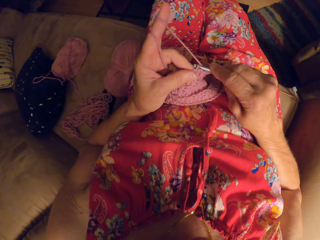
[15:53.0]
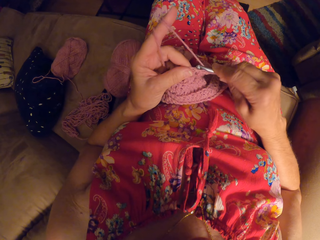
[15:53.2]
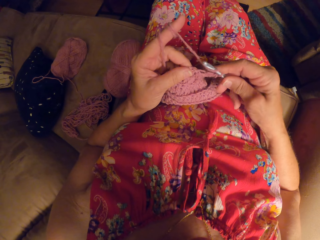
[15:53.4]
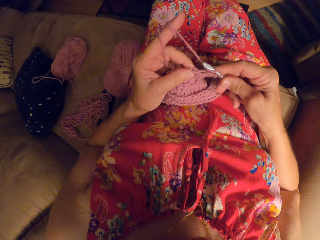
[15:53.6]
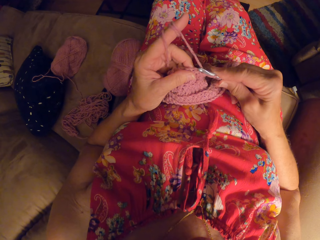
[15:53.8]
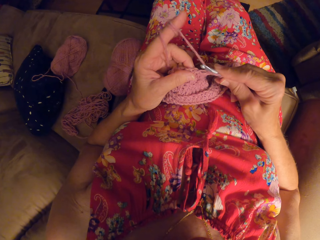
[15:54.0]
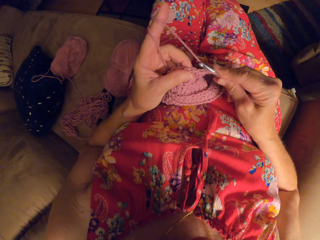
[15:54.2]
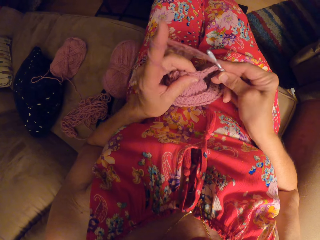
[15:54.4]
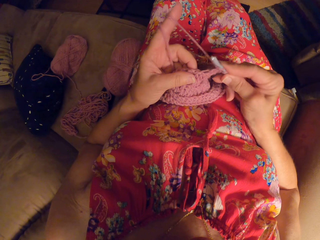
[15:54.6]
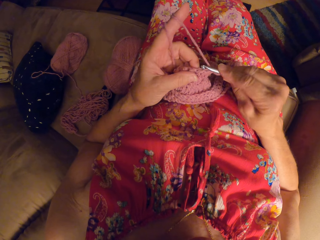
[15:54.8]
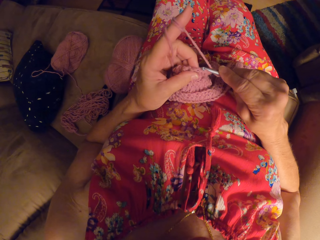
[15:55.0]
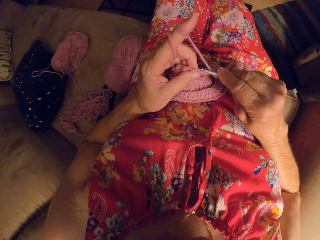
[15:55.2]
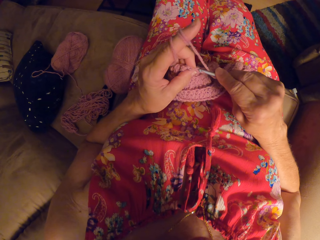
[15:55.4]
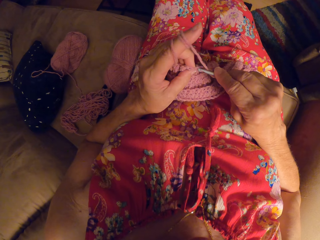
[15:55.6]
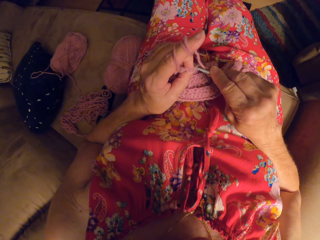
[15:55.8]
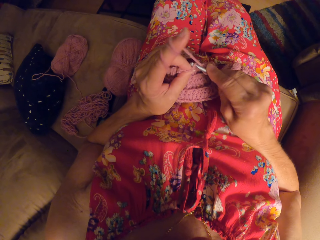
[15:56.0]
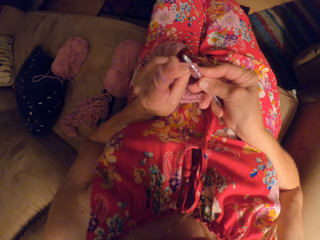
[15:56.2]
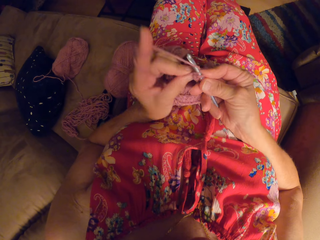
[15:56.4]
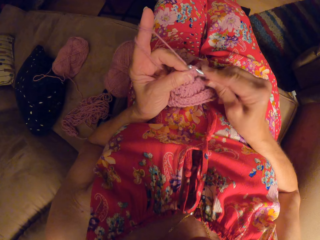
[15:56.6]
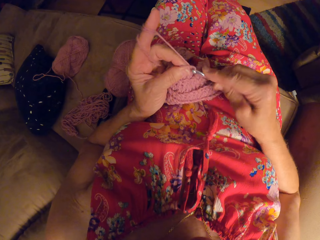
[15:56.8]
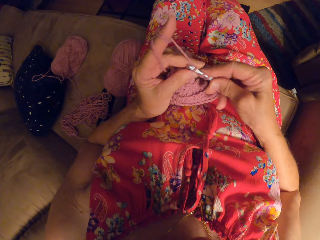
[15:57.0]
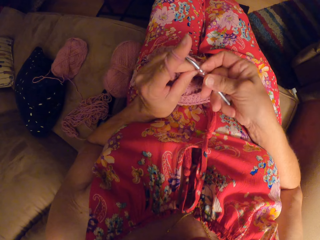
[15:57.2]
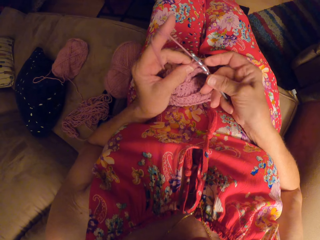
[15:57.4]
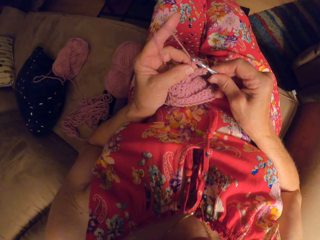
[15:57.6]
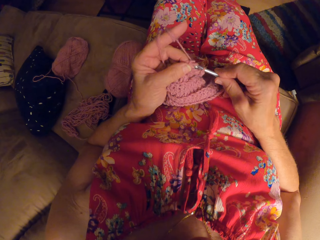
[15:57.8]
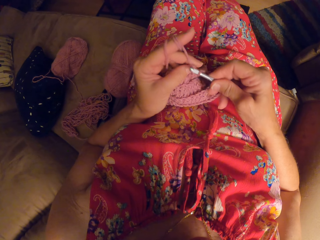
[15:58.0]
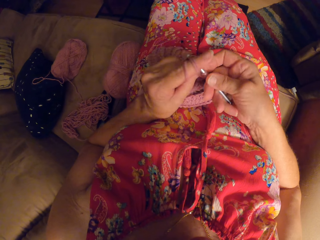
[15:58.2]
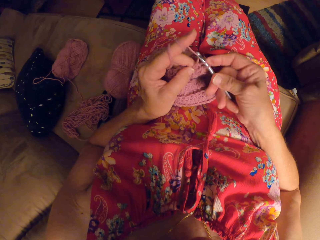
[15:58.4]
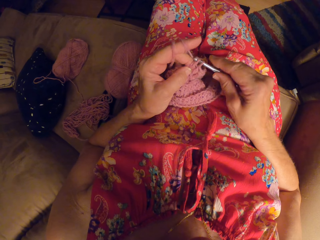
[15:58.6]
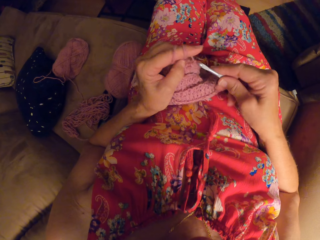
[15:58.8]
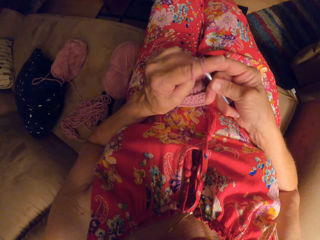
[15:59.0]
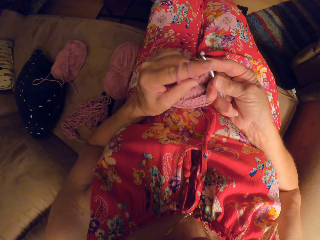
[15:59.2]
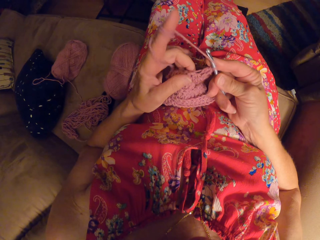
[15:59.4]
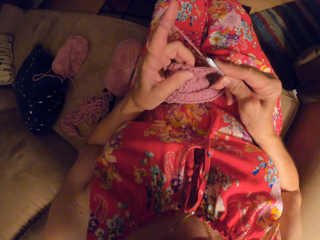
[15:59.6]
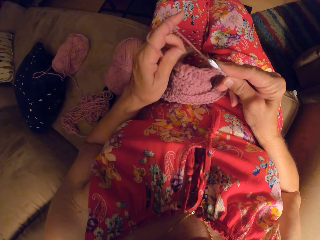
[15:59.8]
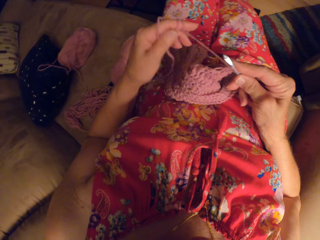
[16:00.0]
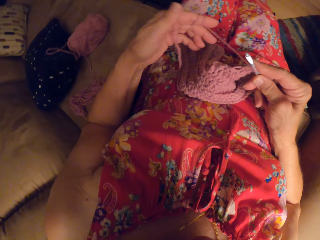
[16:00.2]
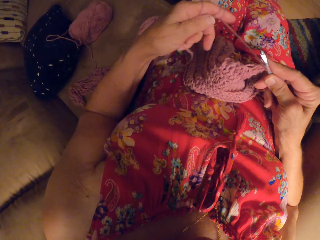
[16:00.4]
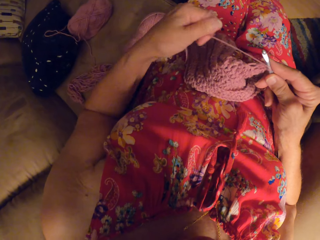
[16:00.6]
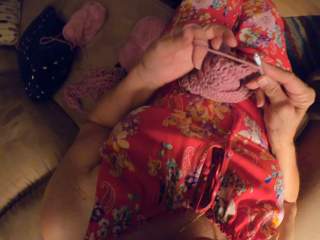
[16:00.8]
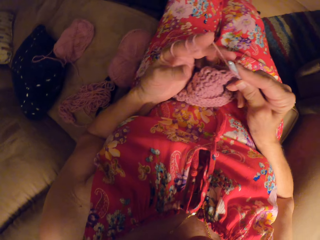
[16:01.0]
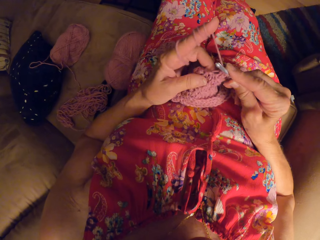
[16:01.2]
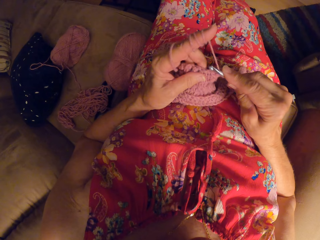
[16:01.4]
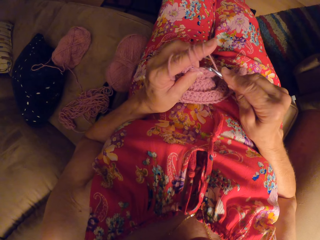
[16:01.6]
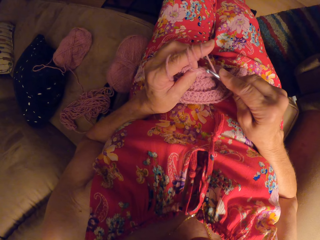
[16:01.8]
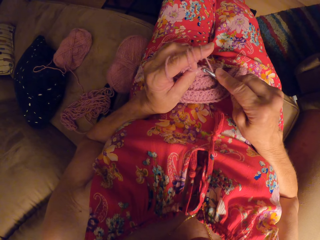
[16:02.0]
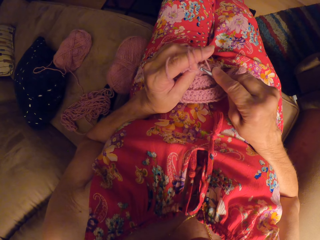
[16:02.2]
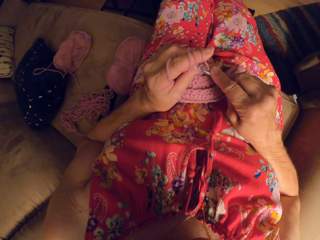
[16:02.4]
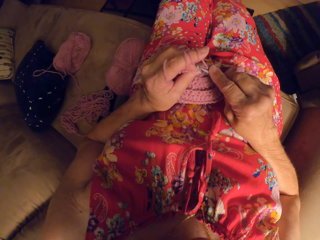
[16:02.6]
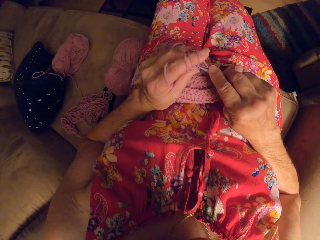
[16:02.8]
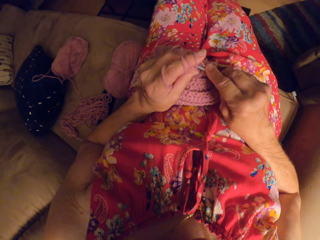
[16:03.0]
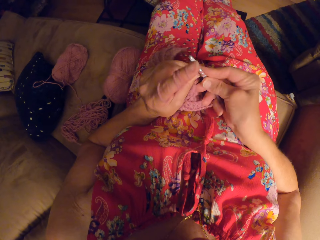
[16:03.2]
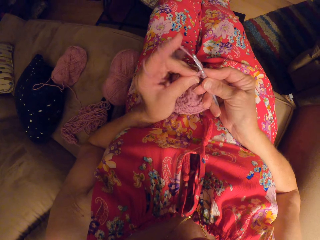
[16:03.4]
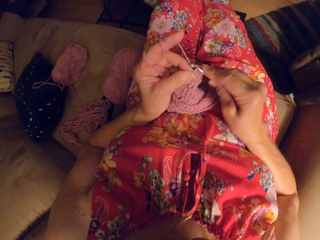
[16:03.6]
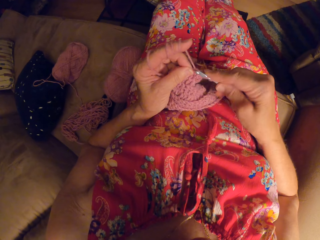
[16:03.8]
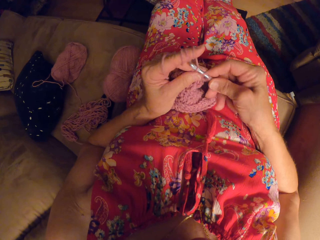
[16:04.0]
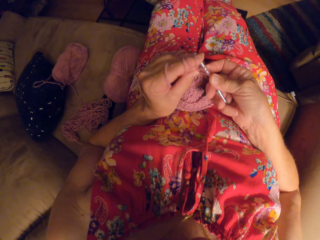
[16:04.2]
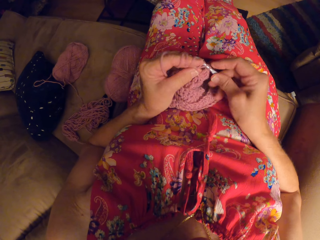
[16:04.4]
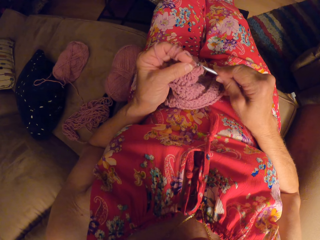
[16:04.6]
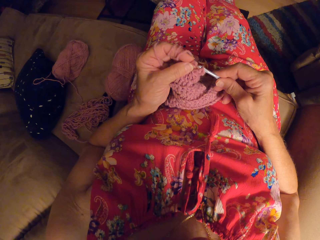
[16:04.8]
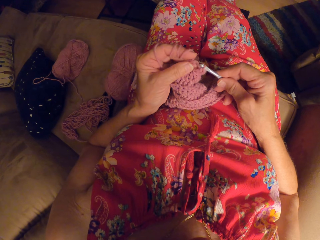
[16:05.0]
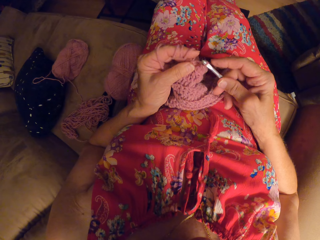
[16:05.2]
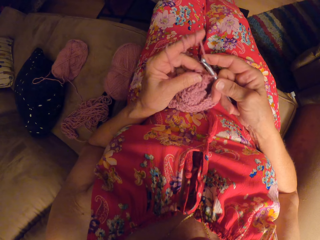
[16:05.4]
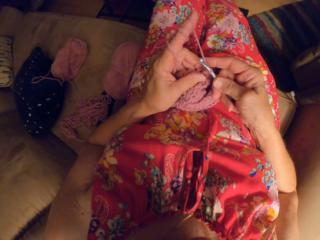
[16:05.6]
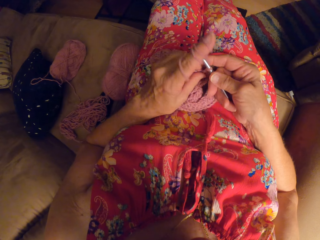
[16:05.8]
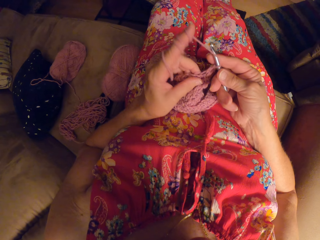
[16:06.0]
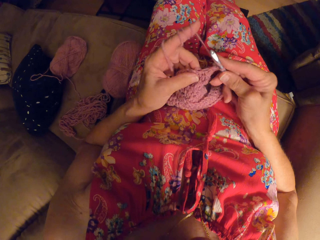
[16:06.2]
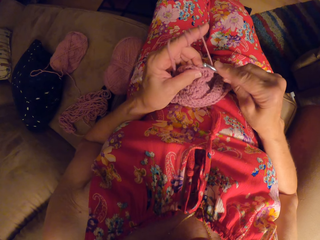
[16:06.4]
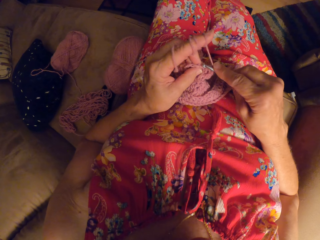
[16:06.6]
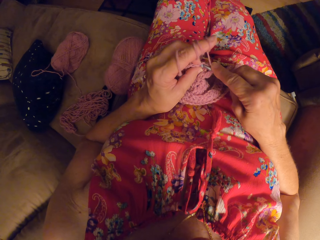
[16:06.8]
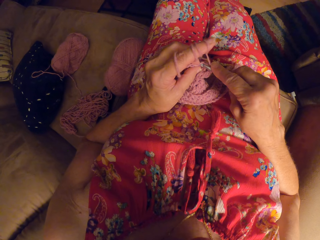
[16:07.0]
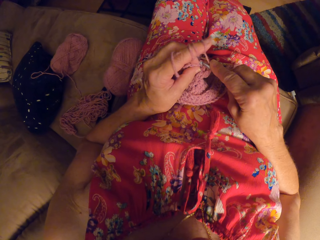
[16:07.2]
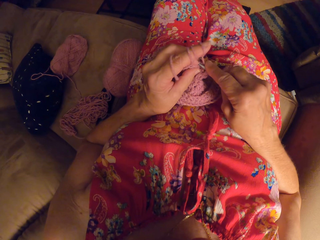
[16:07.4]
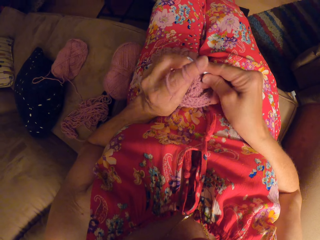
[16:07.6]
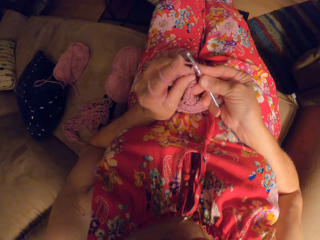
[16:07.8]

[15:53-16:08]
The camera wearer rolls the thread on the finger. They crochet.

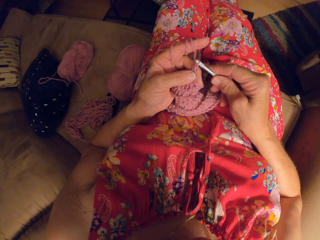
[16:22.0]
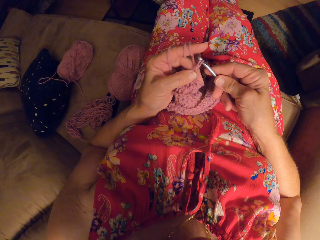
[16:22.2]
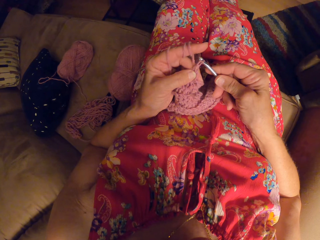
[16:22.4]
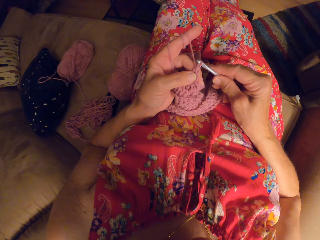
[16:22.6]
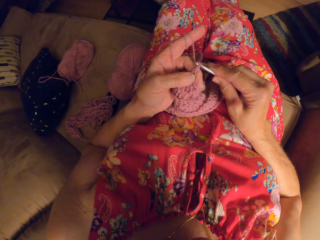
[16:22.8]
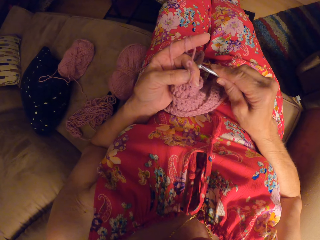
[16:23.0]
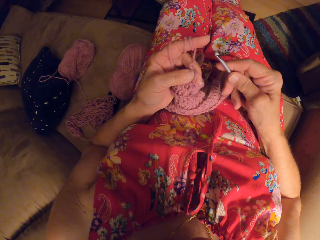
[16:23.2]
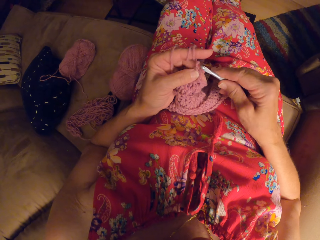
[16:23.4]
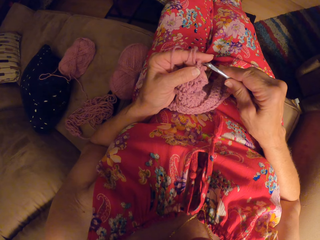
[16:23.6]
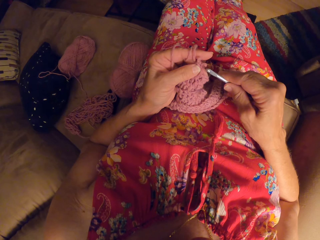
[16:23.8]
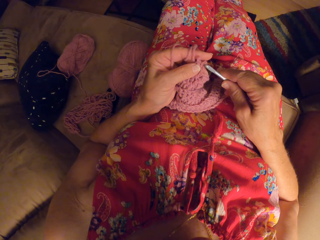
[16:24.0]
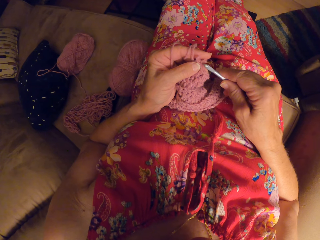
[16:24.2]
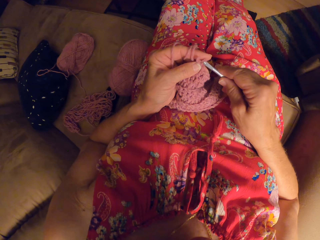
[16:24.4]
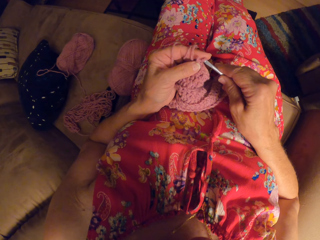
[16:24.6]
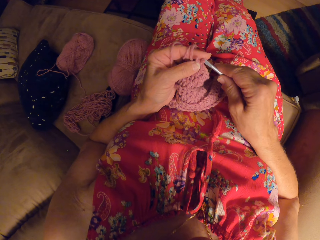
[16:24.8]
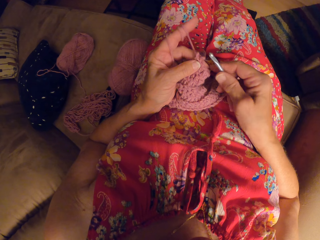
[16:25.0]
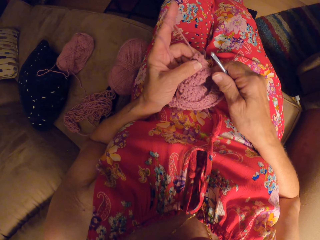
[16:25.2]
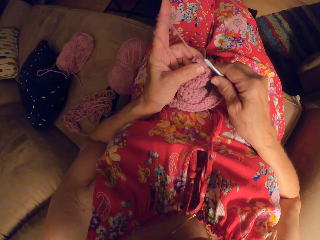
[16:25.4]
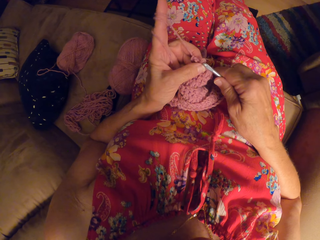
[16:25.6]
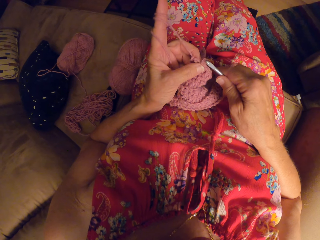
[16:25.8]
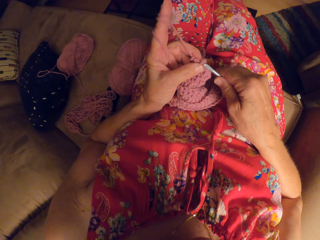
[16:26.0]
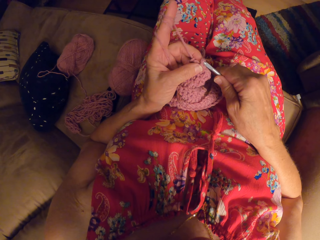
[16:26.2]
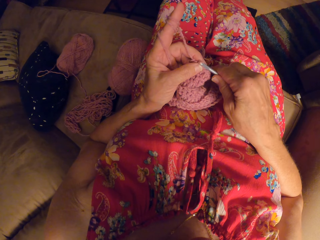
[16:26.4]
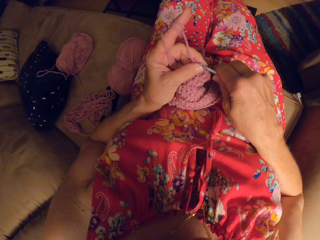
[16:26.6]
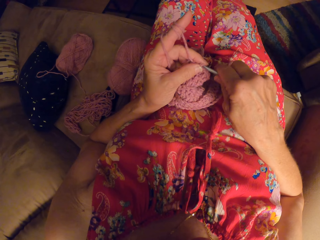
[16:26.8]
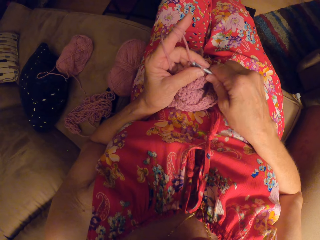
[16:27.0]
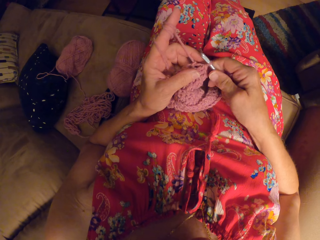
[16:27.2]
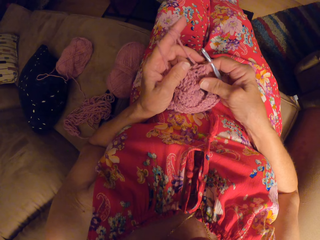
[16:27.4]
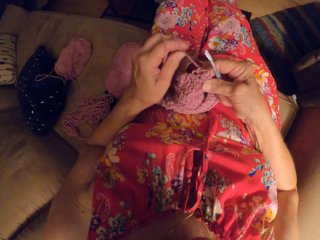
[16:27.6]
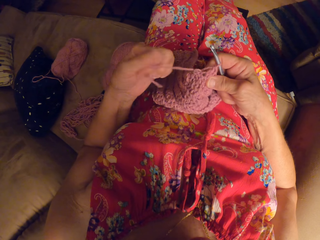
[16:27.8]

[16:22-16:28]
The camera wearer removes the crochet. They insert the crochet.
